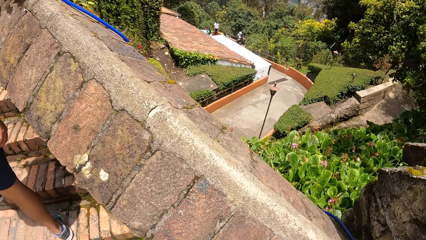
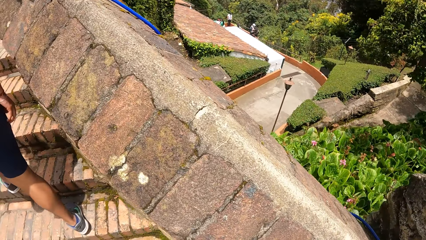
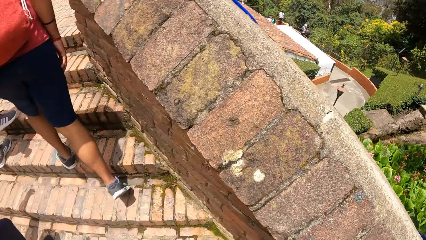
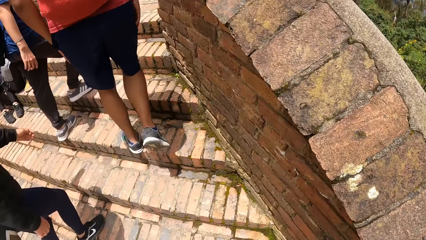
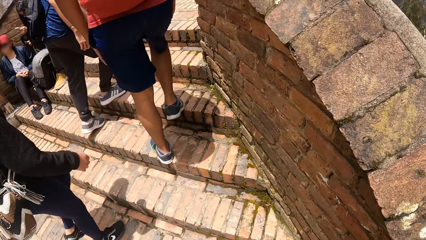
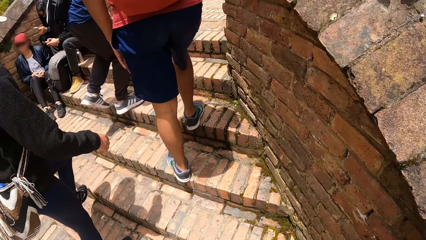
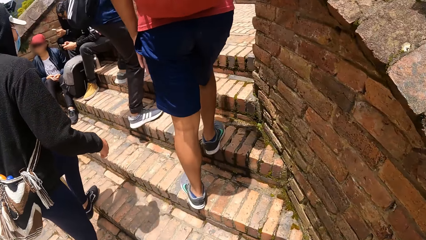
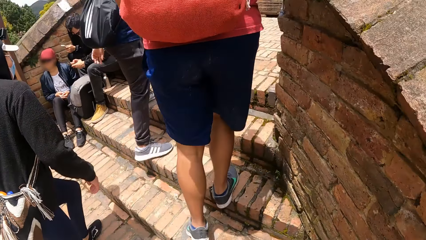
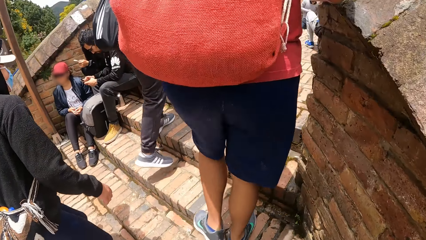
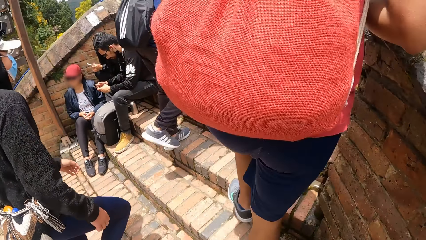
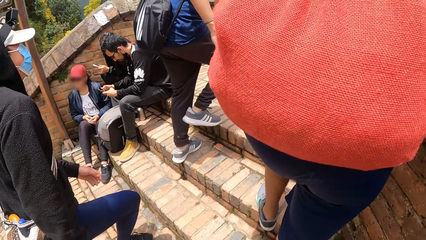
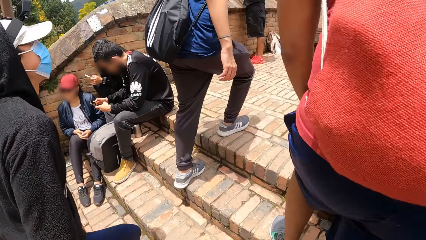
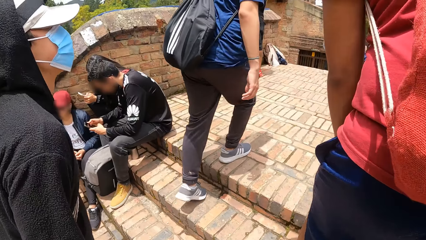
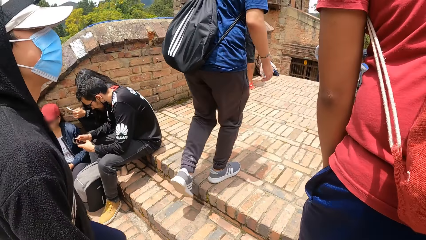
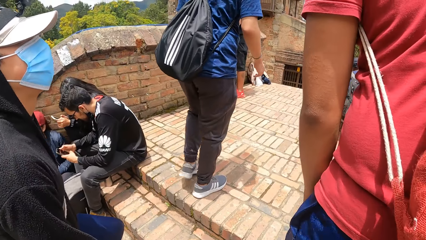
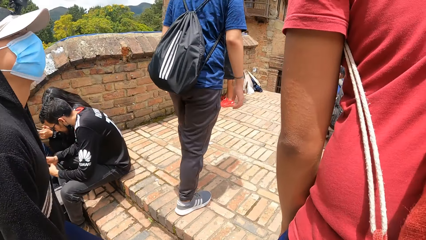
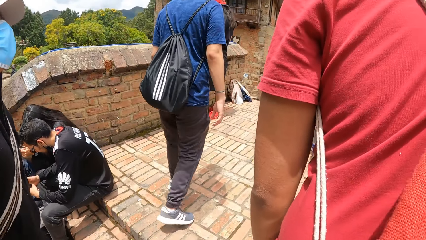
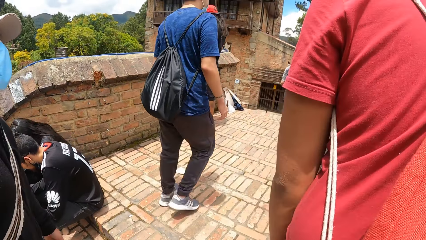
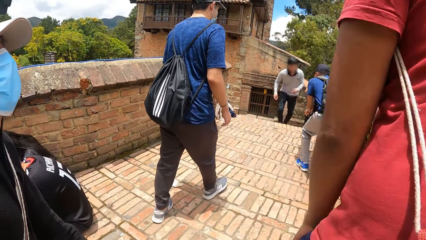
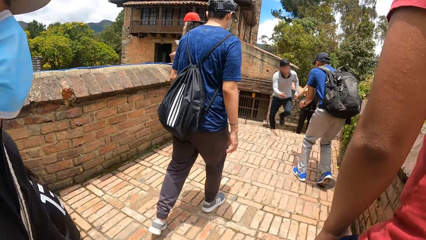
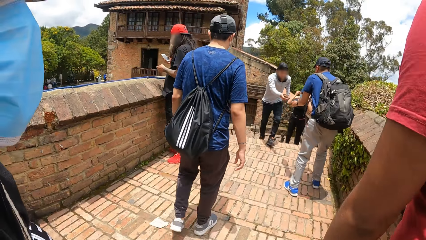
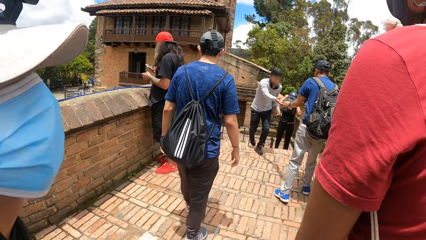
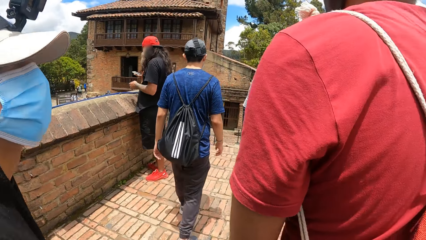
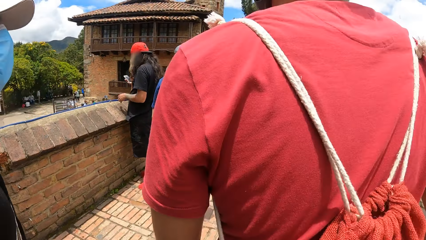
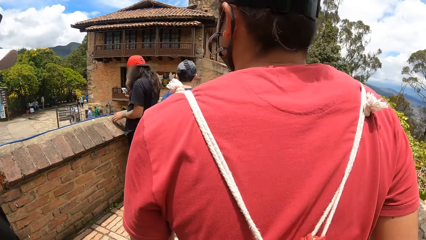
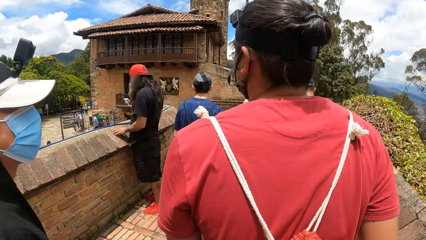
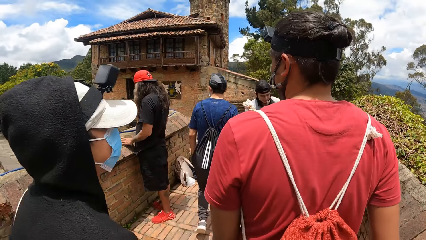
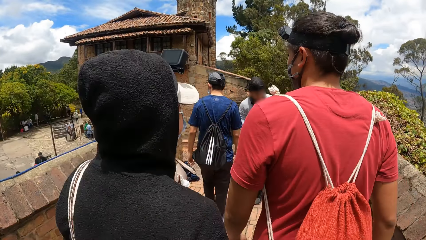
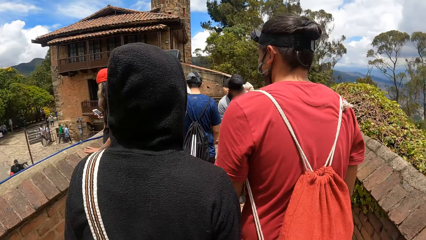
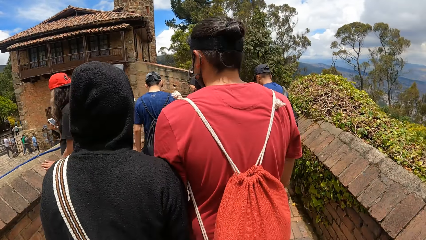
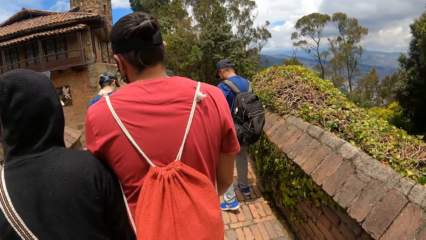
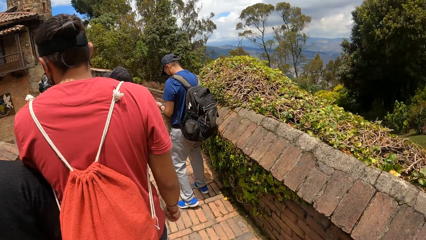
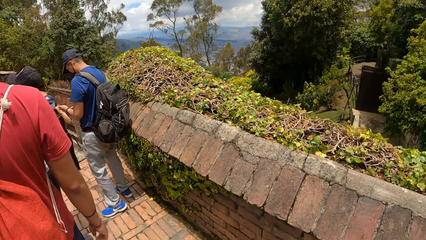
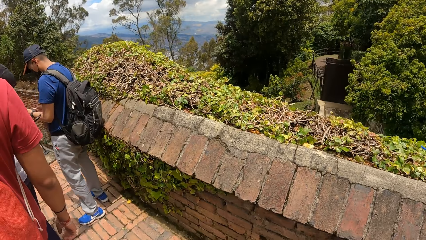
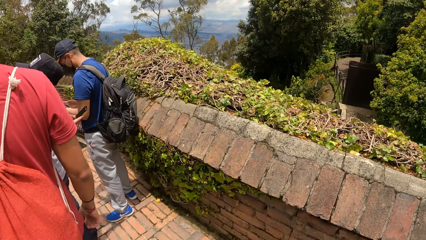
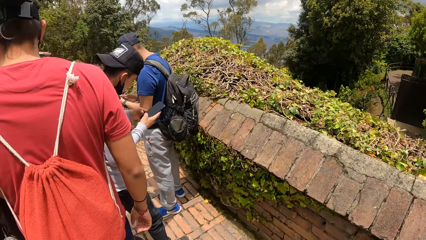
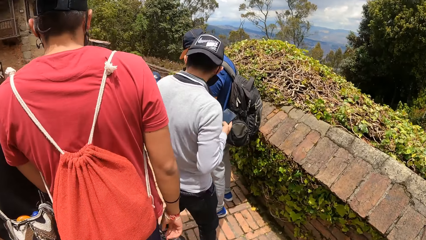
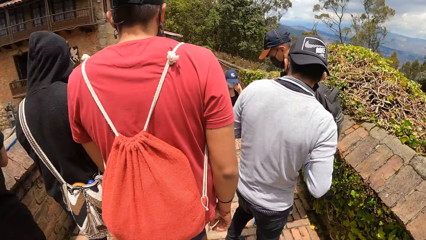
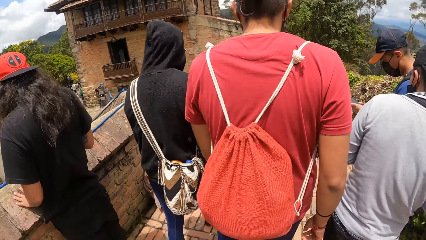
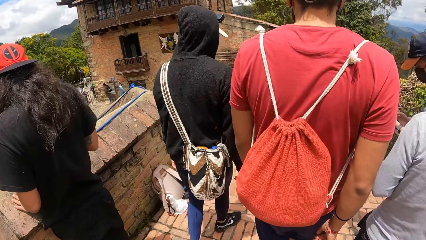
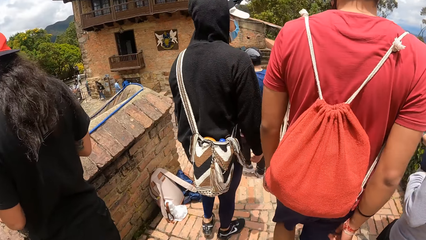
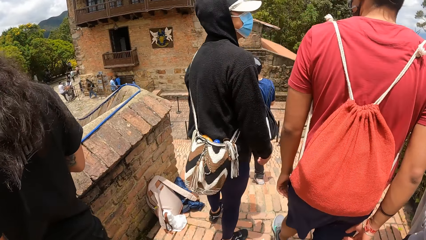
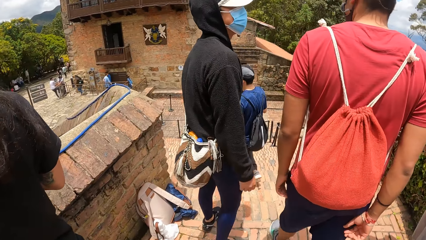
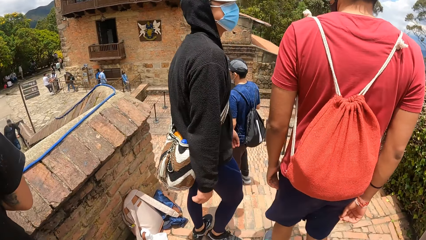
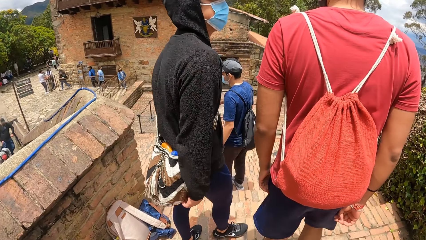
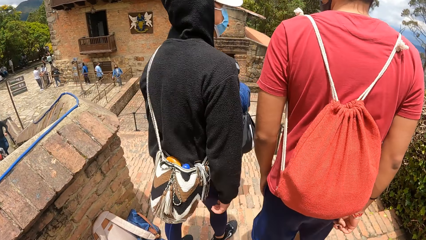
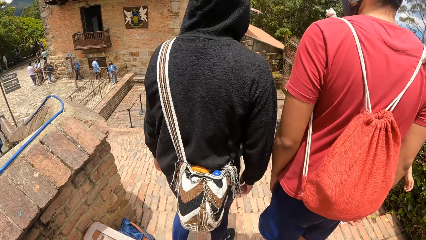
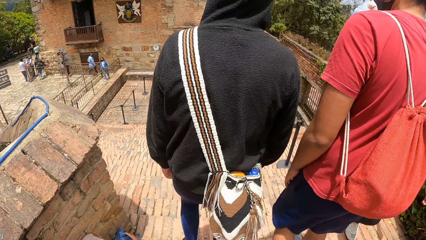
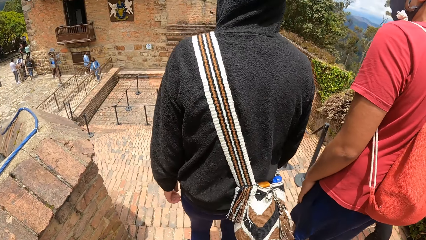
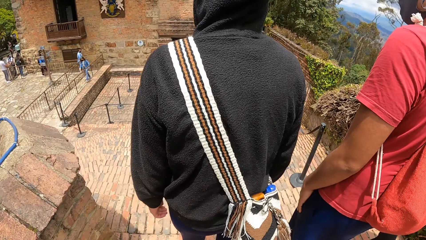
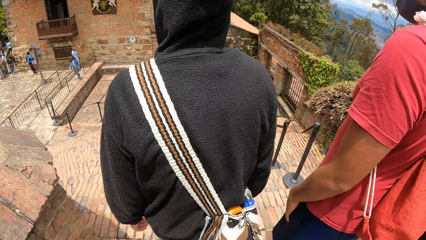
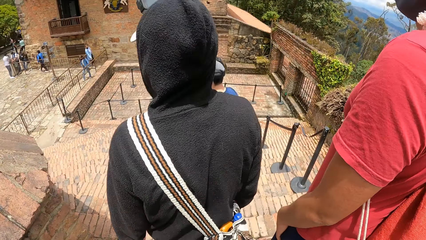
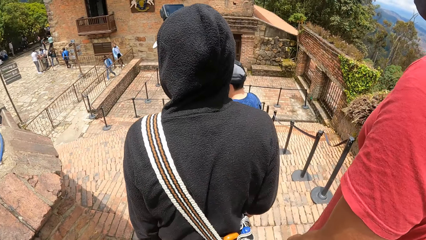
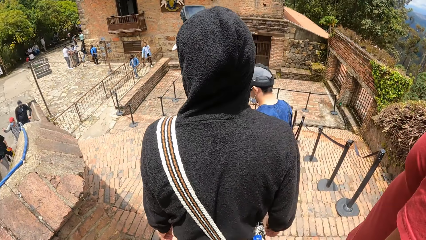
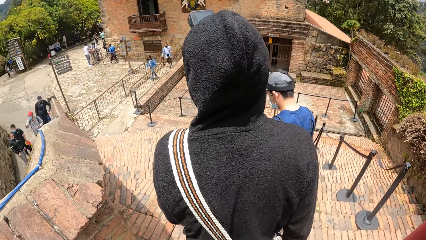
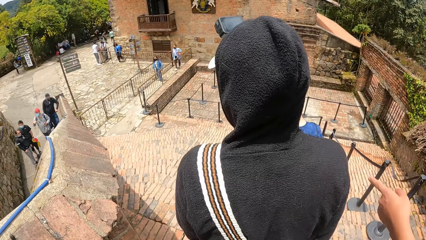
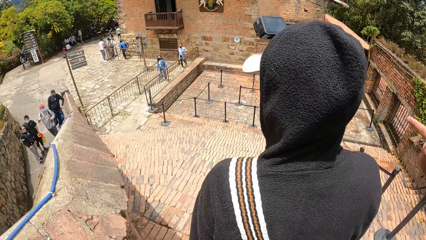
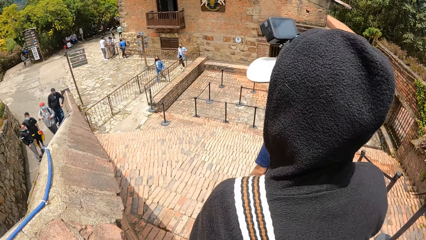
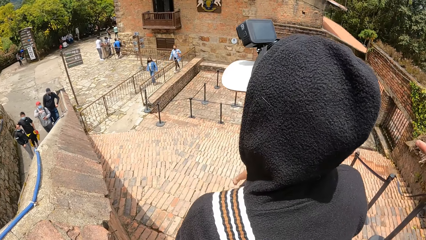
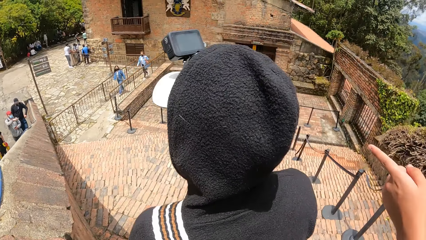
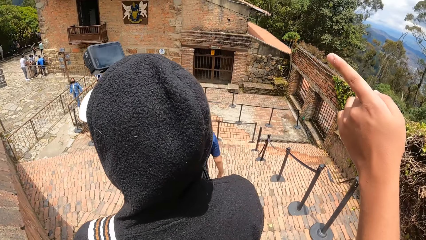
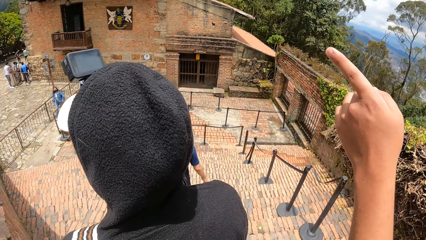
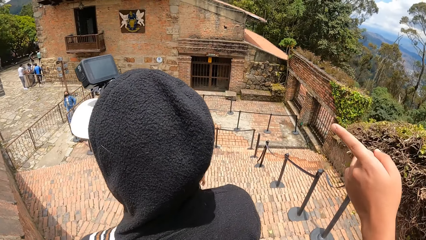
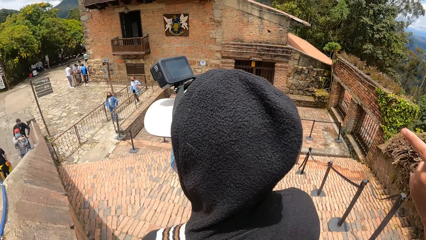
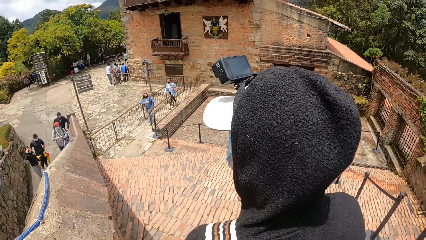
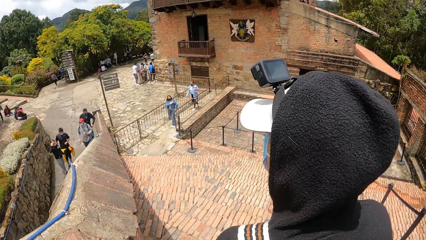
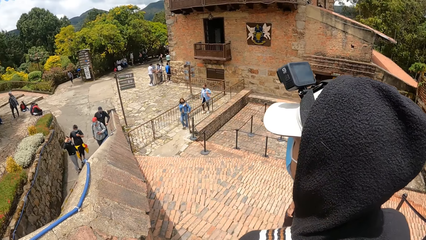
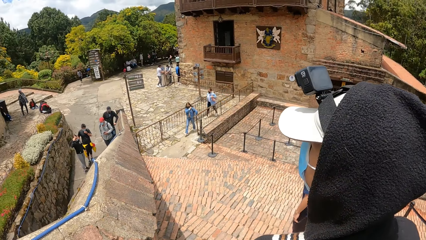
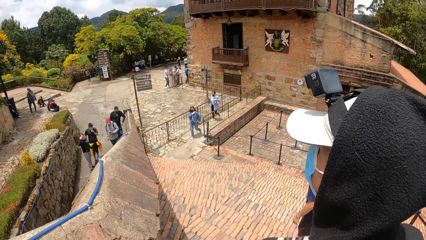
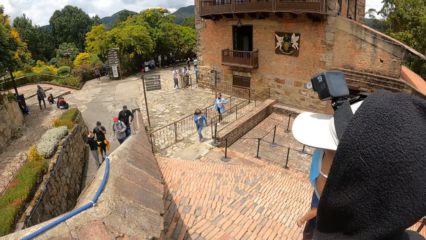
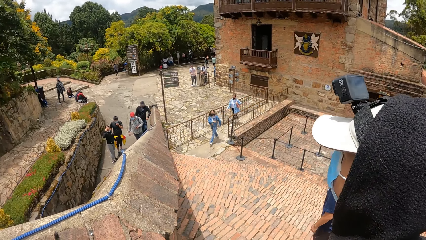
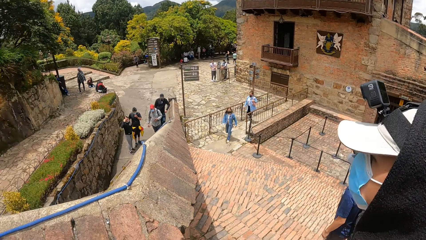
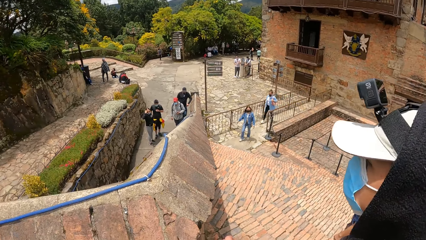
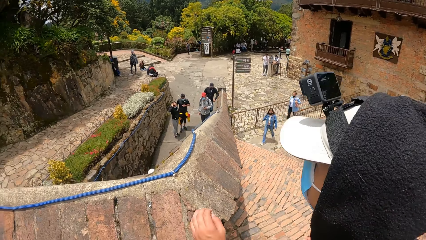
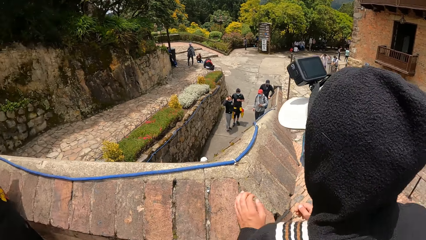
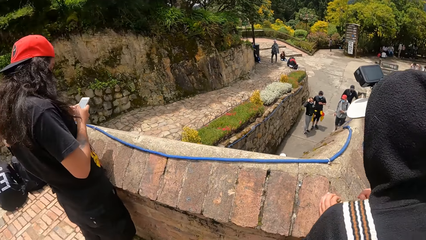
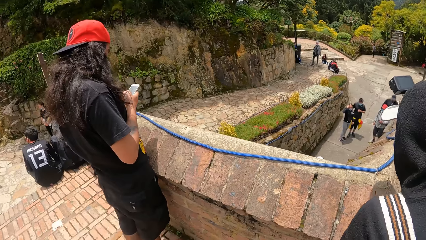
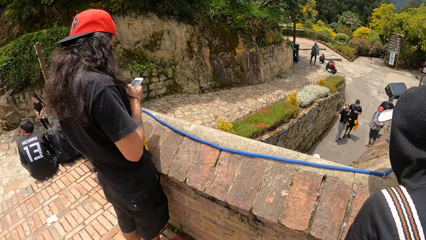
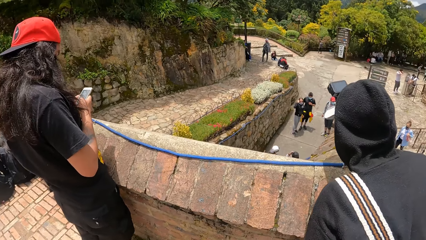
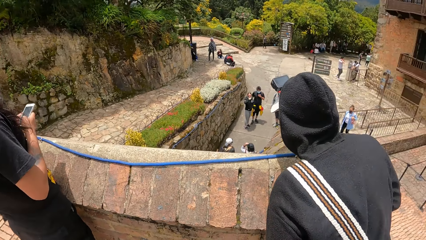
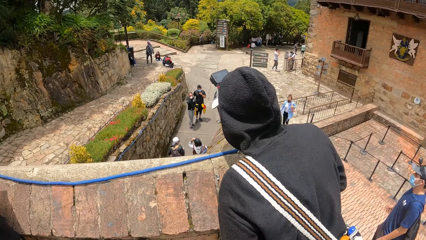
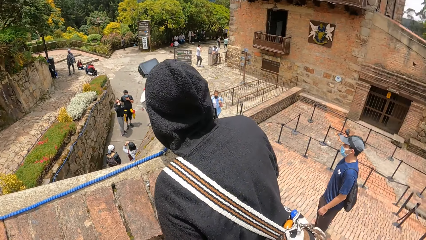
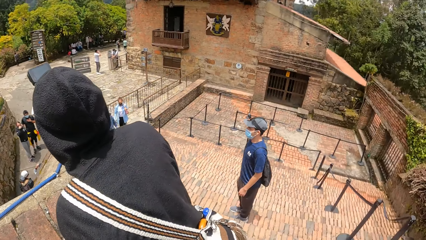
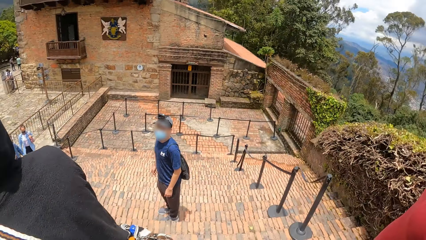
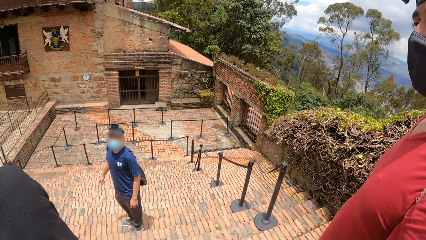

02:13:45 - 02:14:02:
The camera wearer climbs the stairs. A man climbs the stairs. Another man climbs down some stairs. The first man looks aside and climbs down a step. A third man points with his left hand. The third man points with his left hand again. The first man looks over a wall.
